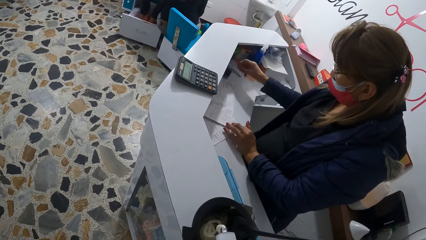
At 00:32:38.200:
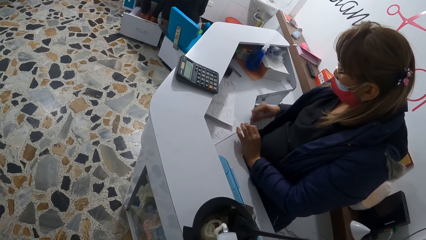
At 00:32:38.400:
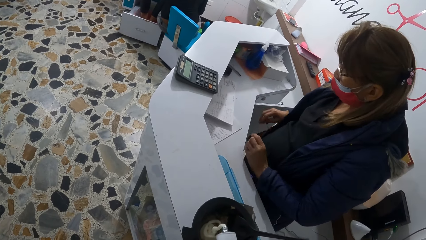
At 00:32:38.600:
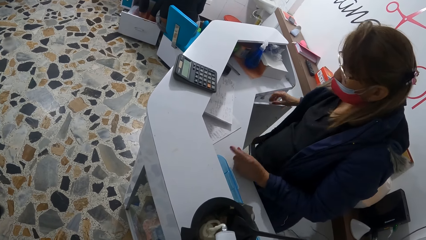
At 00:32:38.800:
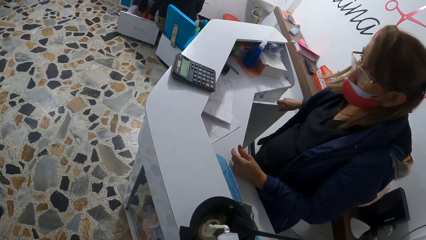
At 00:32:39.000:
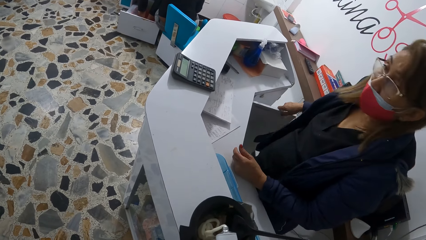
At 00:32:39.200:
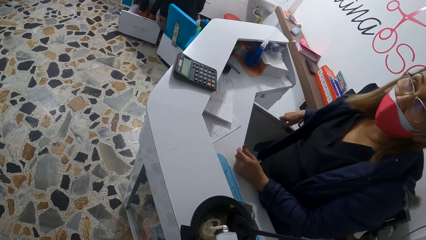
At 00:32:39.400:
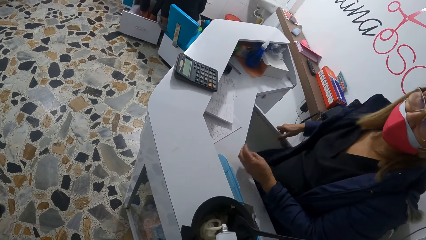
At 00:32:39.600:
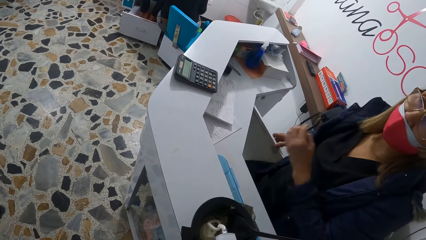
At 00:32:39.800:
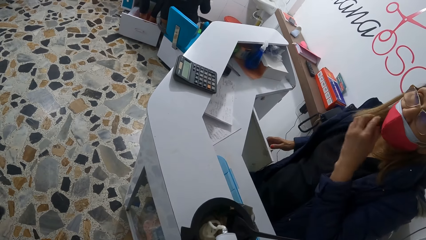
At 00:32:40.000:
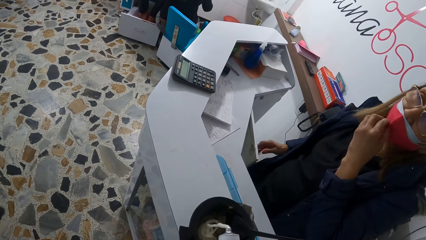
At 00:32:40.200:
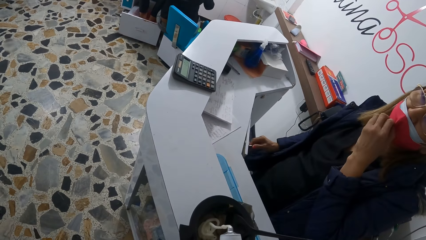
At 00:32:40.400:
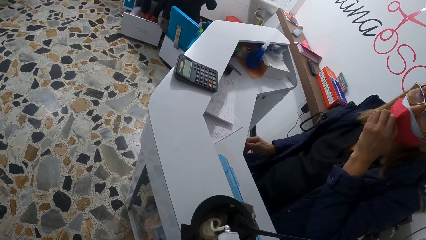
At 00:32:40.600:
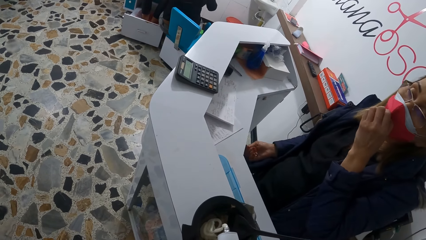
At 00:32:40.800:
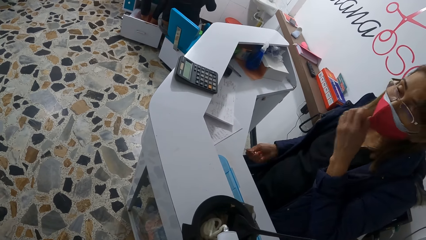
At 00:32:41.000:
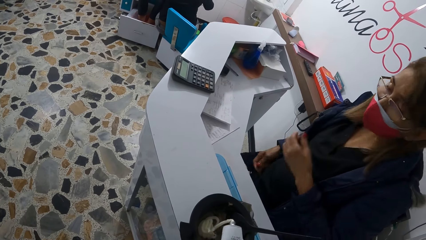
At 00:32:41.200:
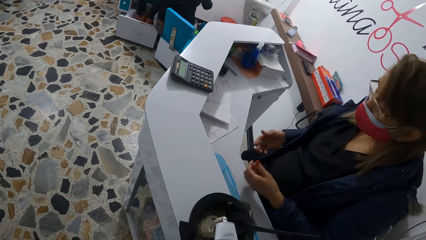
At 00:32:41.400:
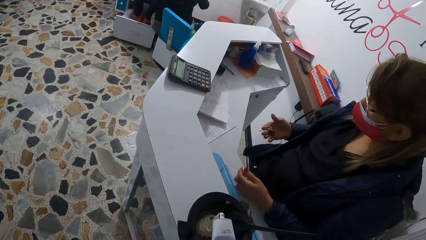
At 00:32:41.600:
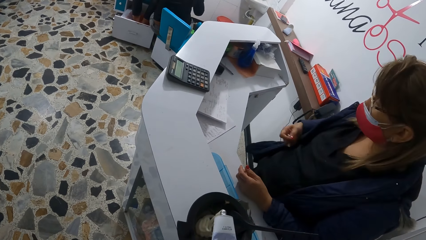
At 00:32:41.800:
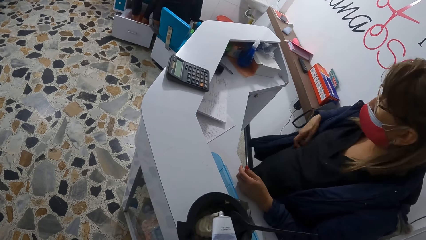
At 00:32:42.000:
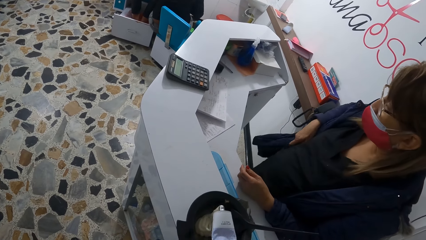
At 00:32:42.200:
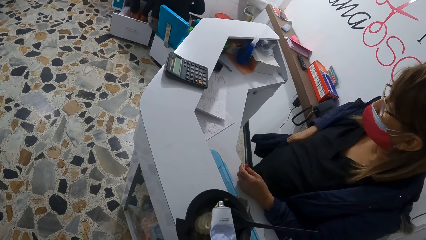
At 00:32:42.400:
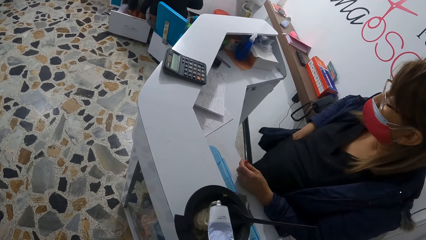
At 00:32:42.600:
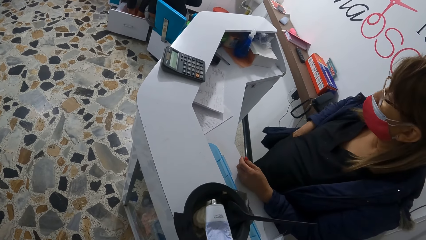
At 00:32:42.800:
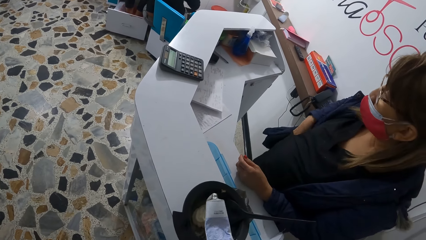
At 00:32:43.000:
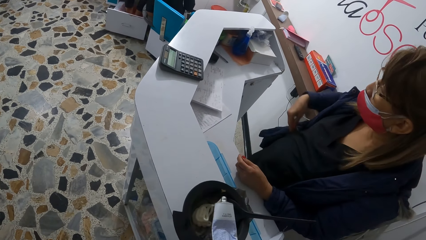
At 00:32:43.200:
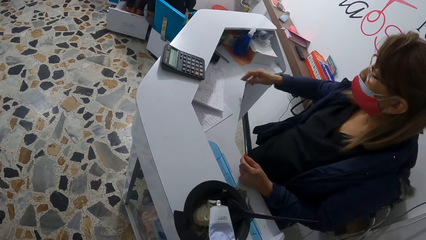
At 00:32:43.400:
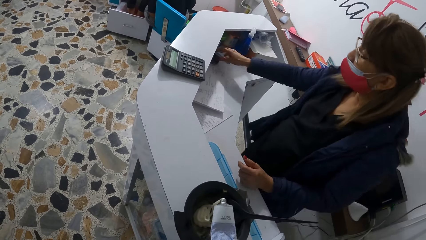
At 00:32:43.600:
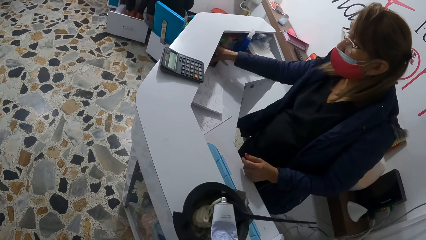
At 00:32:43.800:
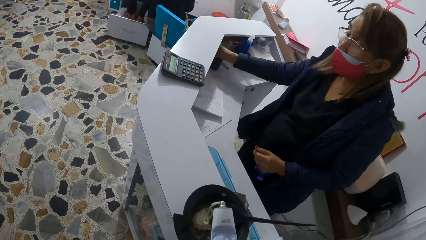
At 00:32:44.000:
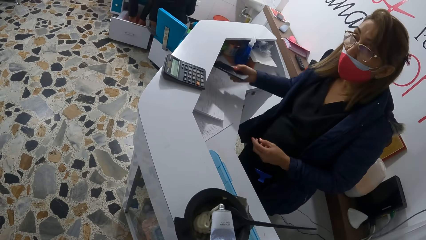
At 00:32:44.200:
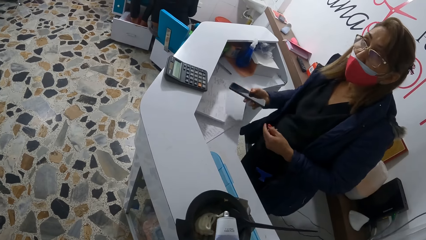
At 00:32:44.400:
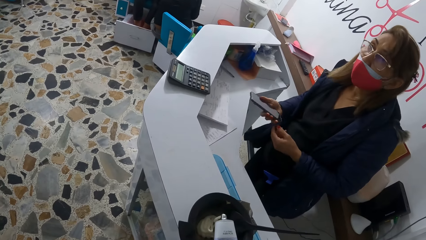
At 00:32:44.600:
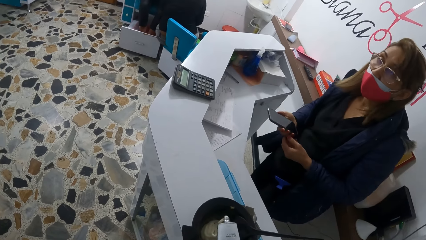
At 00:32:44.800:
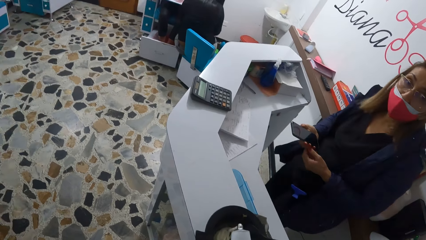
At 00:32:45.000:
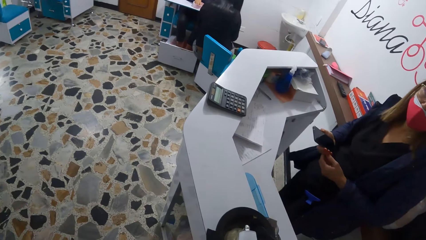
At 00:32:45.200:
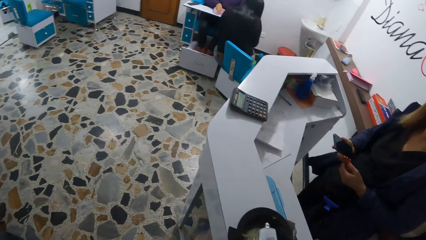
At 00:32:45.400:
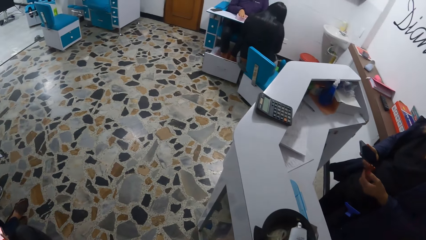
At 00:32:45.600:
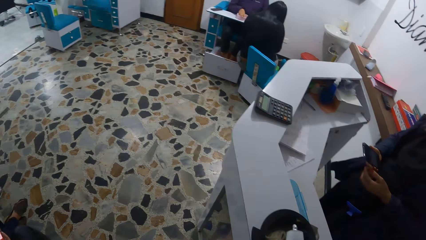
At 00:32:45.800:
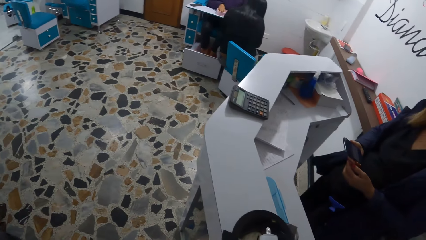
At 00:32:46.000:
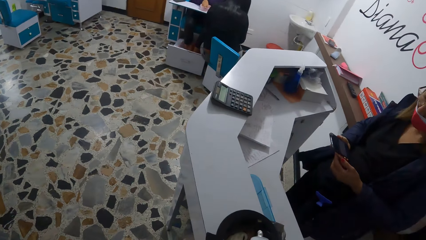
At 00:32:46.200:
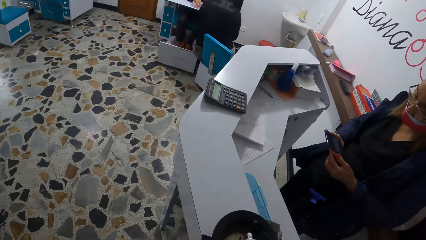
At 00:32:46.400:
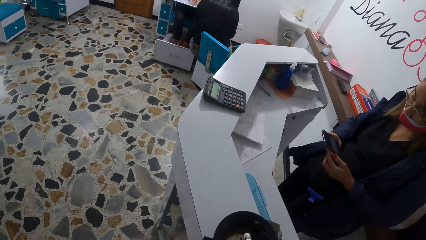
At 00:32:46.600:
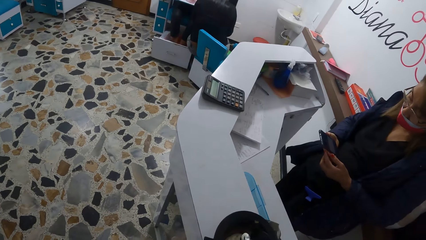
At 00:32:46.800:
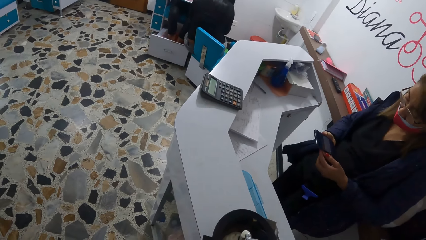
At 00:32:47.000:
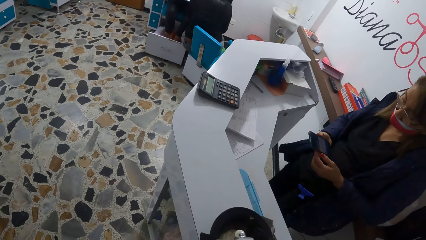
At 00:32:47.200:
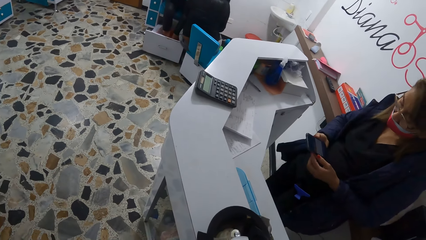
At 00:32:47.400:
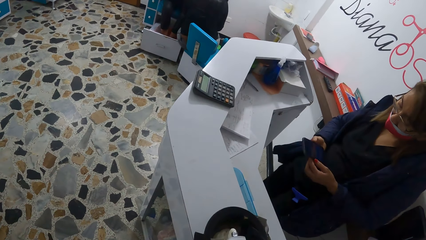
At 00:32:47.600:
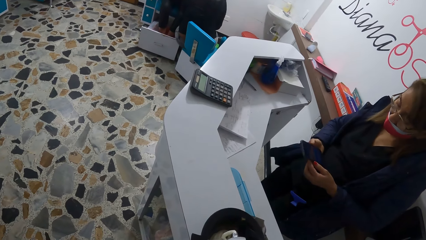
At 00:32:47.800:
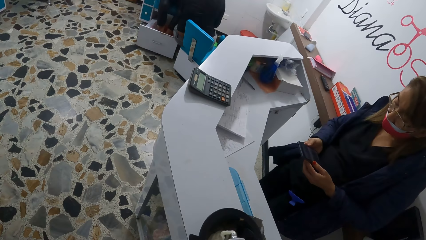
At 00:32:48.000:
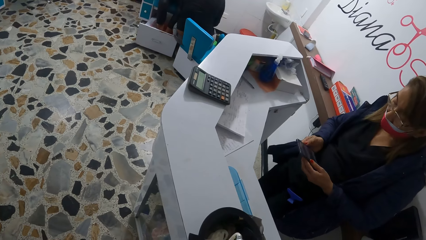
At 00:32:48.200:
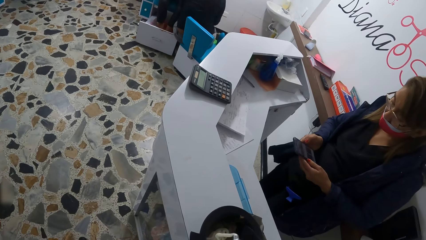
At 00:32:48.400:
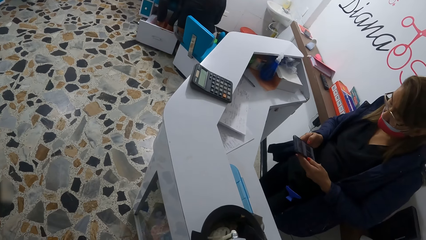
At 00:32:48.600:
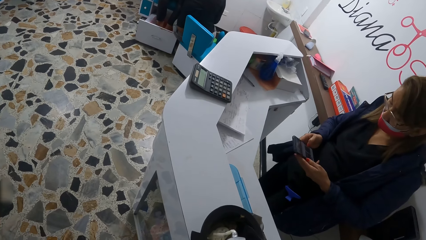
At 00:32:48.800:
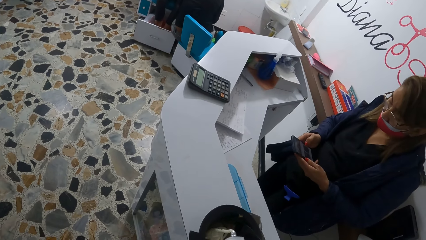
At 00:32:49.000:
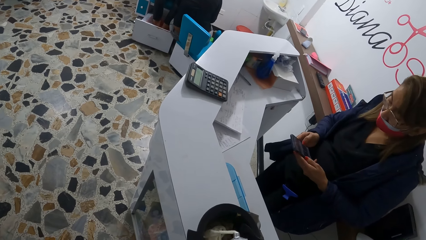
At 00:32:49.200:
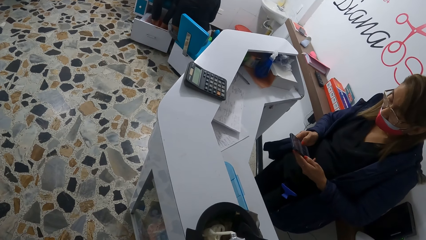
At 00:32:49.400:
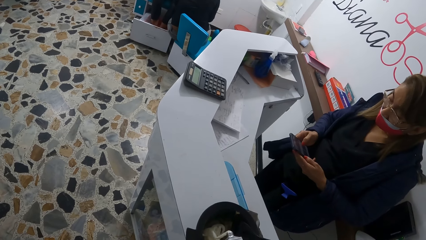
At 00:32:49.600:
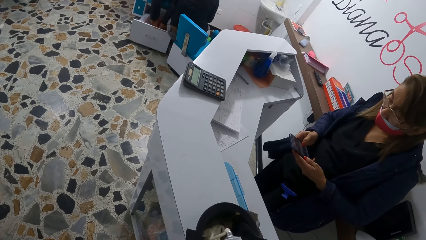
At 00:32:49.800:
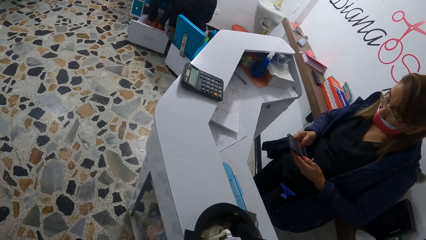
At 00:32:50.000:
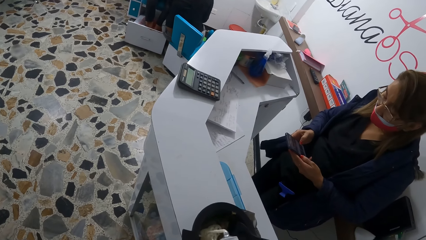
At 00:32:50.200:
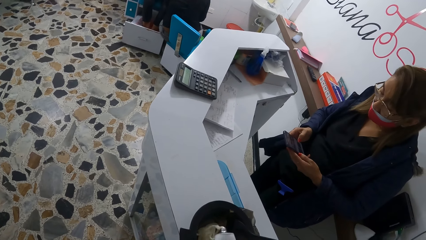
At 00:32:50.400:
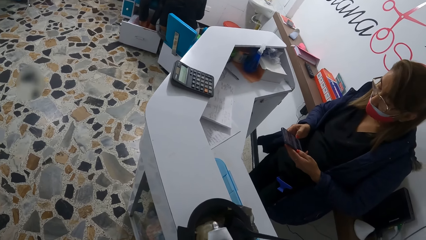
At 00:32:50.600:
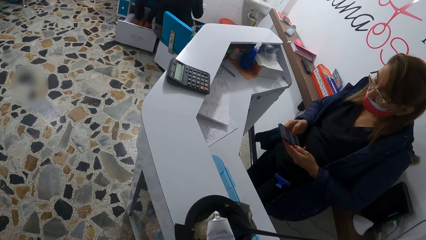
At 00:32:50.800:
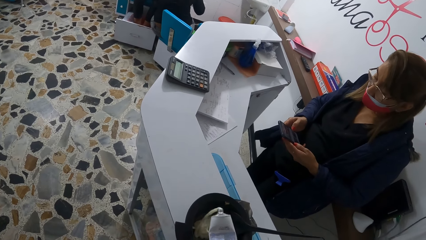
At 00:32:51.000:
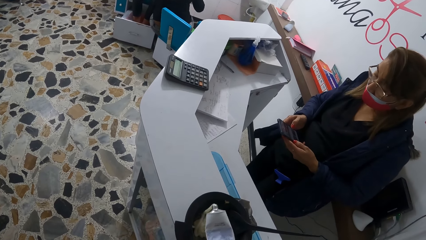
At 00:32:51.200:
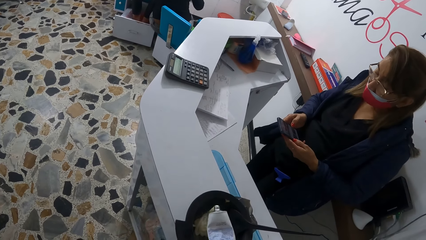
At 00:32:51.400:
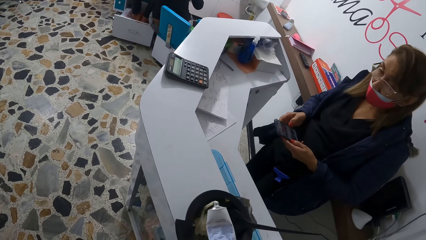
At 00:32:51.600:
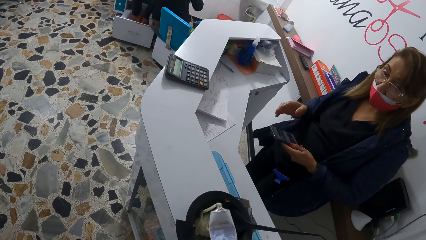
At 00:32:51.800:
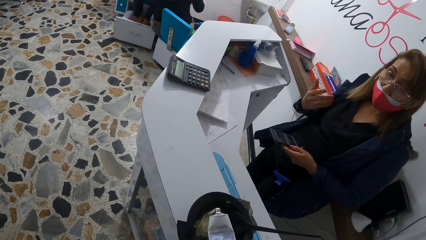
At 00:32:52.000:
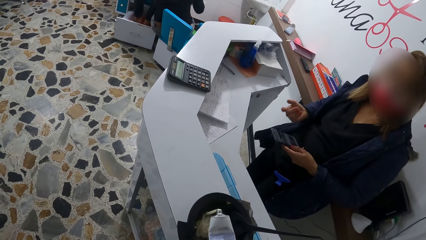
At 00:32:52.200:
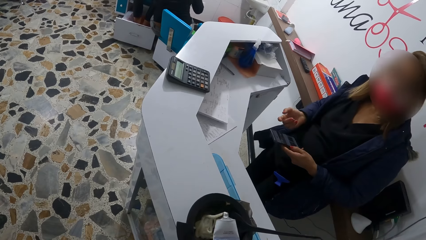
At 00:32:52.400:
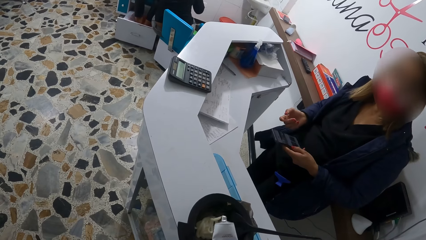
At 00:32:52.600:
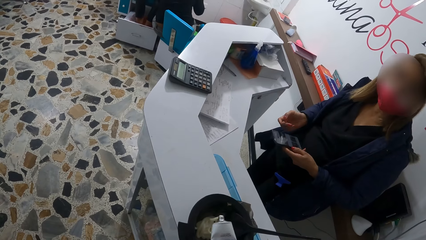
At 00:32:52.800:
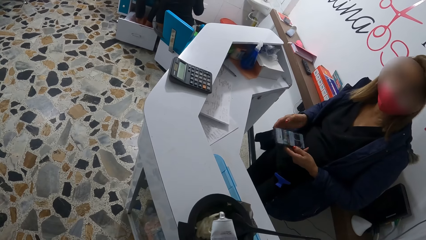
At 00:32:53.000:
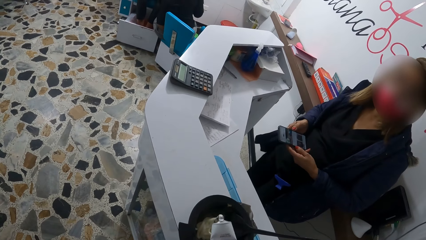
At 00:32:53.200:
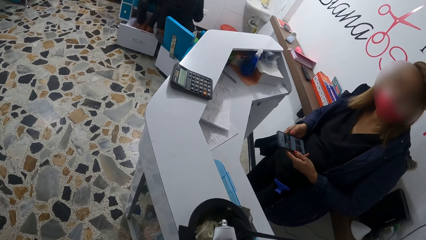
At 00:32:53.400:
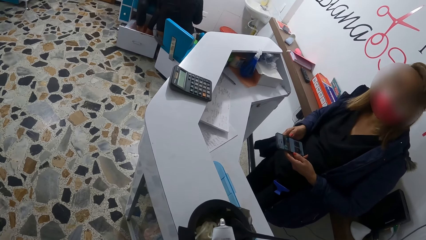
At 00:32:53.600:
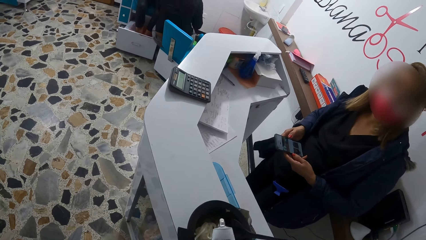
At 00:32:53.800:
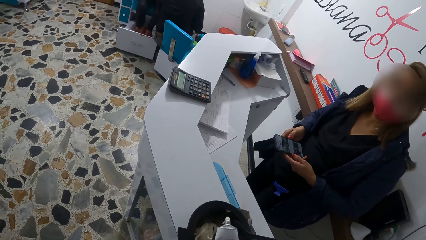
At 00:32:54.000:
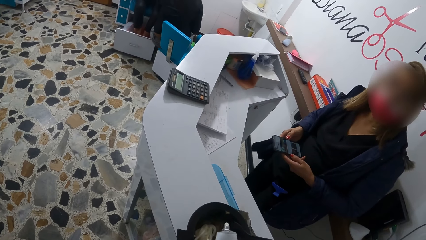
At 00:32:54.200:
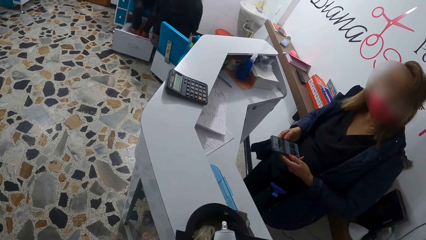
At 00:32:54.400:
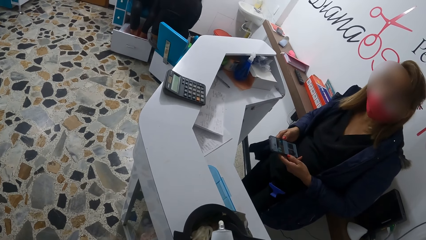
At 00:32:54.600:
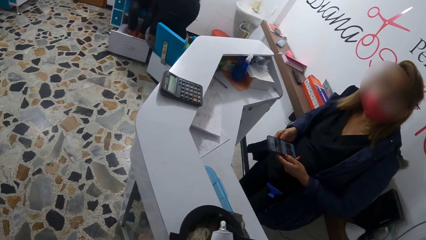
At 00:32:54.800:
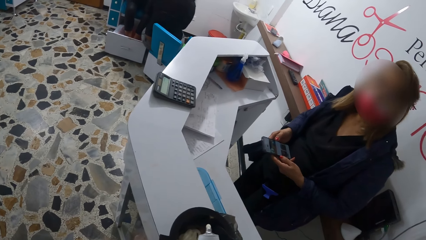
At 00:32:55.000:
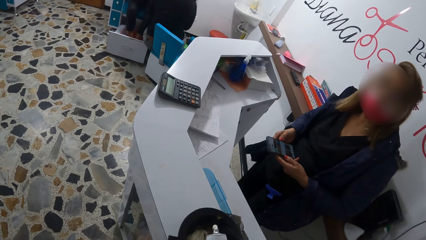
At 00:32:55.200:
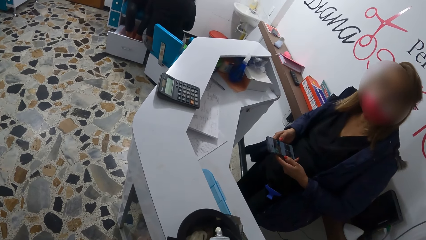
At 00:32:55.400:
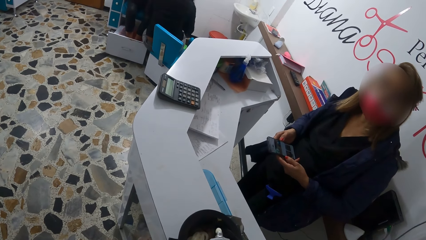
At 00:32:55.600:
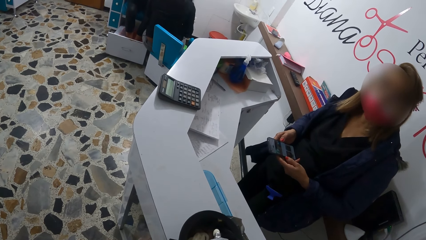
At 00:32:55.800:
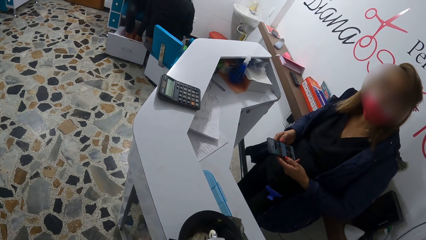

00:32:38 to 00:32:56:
The woman drops the pen on the desk with her right hand, closes the cabinet with her right hand, and adjusts her facemask with her left hand. The woman locks the cabinet with a key in her right hand, removes the key from the cabinet with her right hand, and puts the key into her pocket with her right hand. The woman picks up her phone from the desk with her right hand. The camera wearer puts paint in the bowl. The woman holds the mobile phone and operates her phone. The camera wearer puts paint in the bowl. The woman interacts with the camera wearer.
